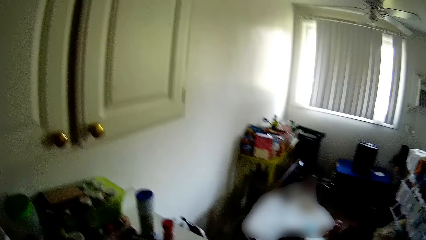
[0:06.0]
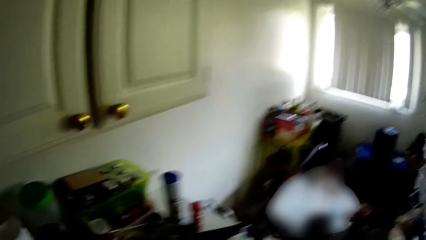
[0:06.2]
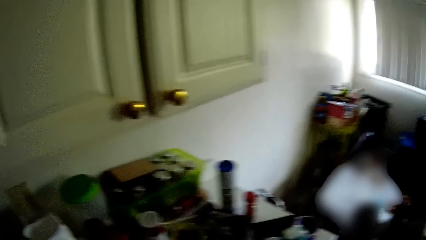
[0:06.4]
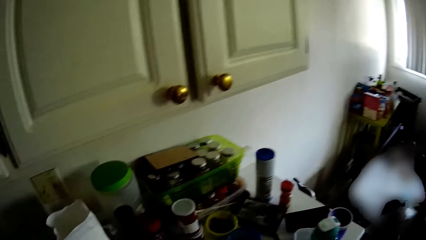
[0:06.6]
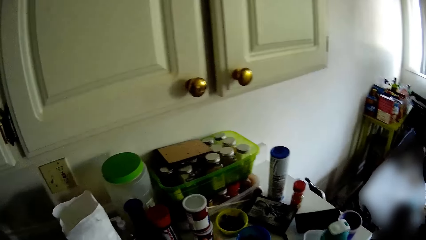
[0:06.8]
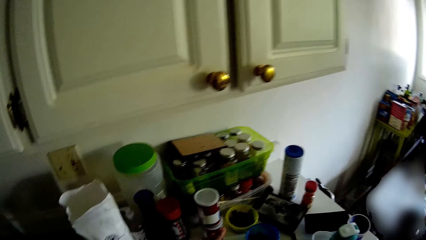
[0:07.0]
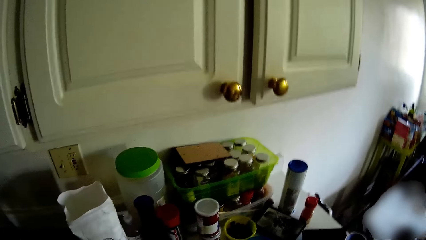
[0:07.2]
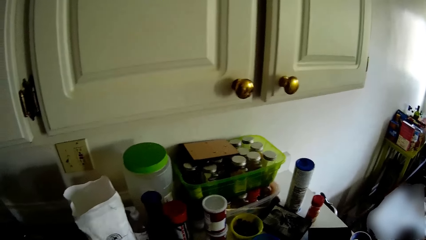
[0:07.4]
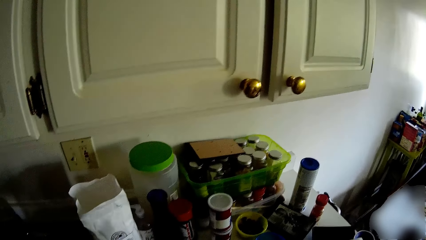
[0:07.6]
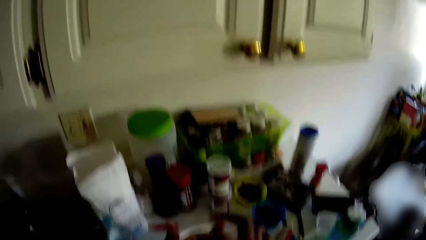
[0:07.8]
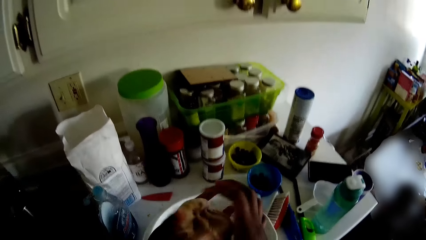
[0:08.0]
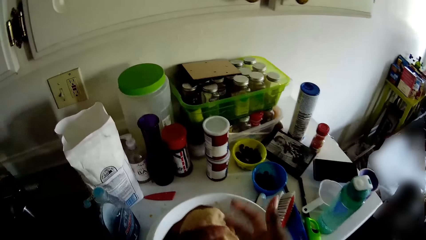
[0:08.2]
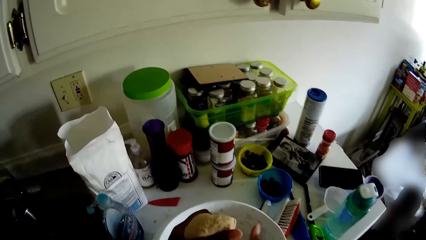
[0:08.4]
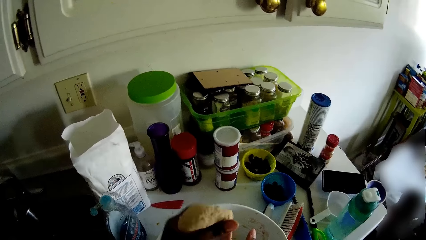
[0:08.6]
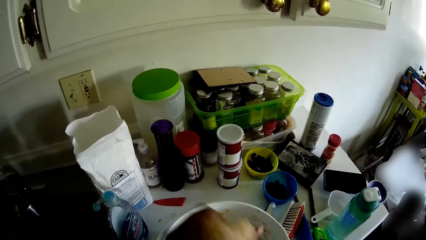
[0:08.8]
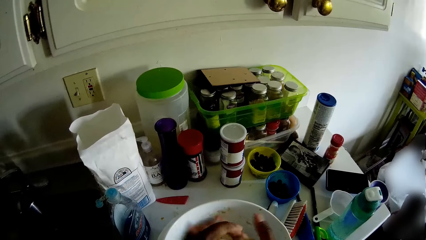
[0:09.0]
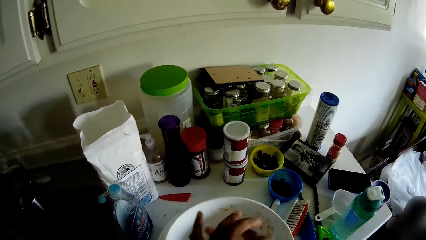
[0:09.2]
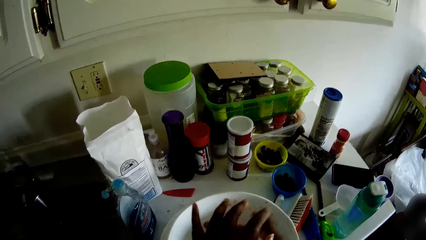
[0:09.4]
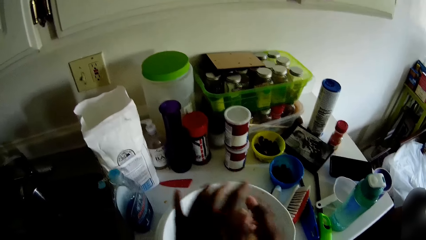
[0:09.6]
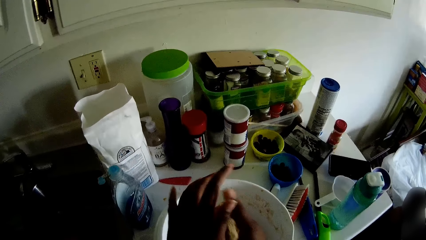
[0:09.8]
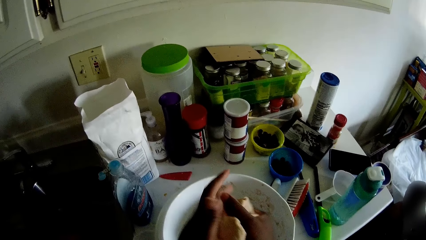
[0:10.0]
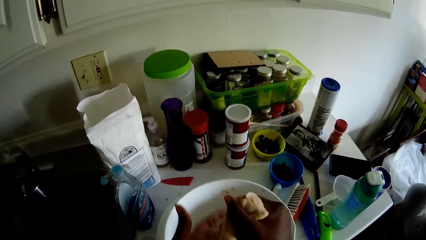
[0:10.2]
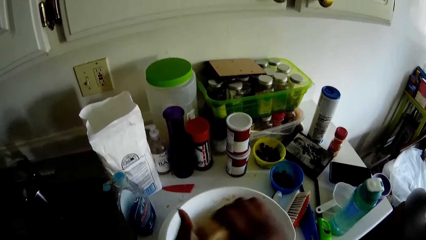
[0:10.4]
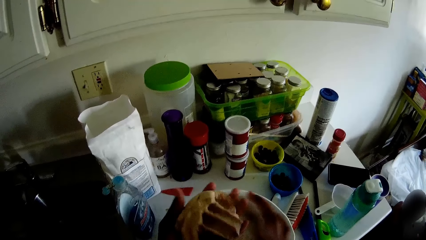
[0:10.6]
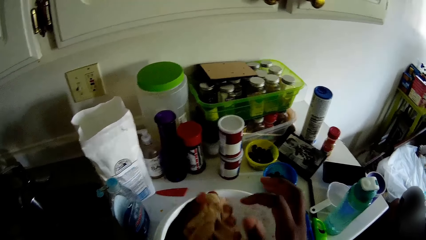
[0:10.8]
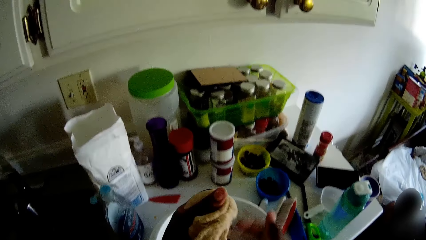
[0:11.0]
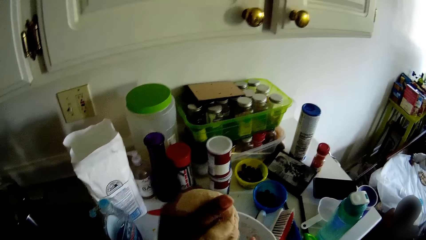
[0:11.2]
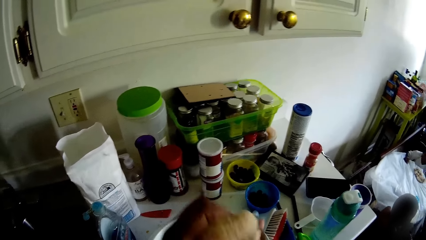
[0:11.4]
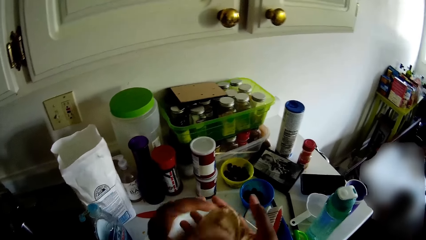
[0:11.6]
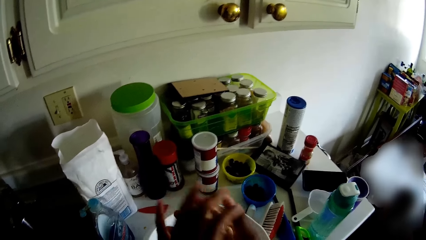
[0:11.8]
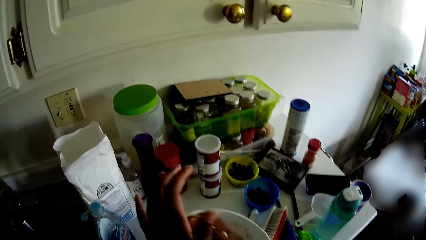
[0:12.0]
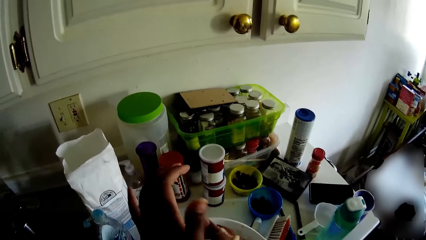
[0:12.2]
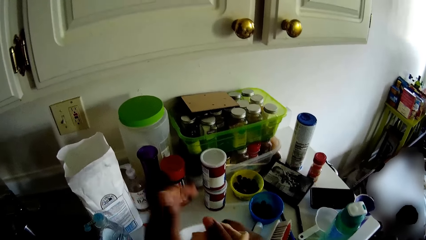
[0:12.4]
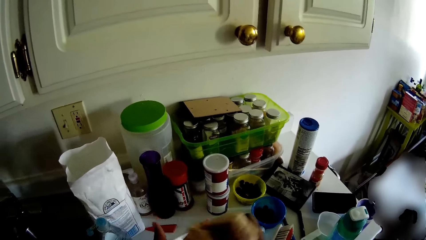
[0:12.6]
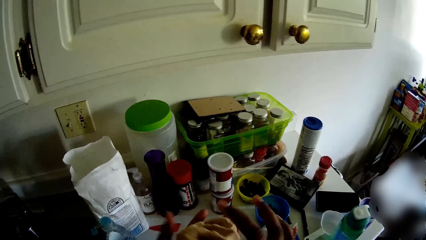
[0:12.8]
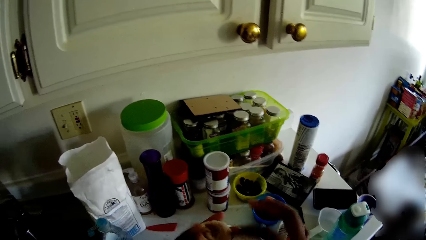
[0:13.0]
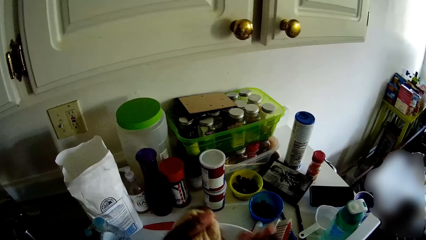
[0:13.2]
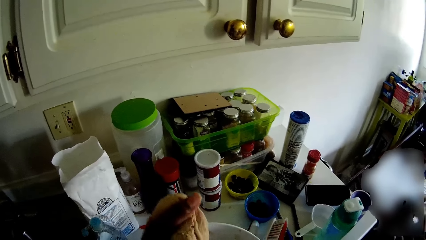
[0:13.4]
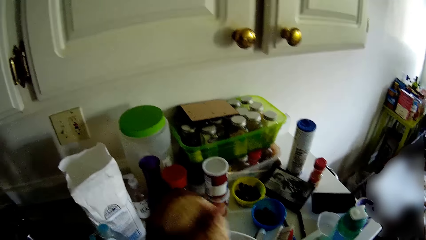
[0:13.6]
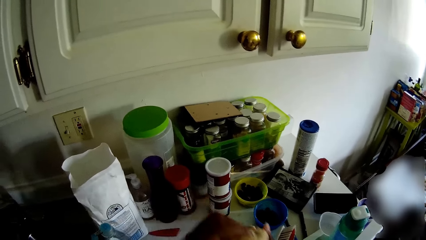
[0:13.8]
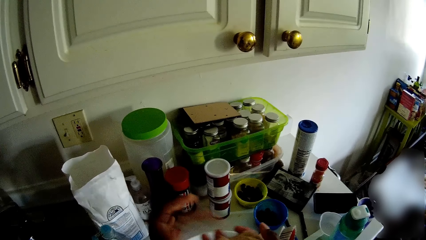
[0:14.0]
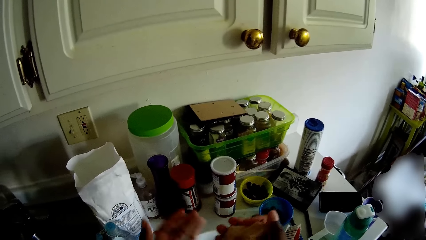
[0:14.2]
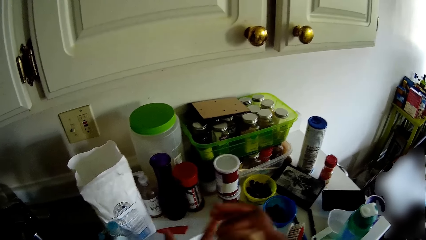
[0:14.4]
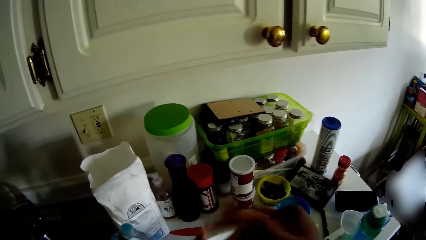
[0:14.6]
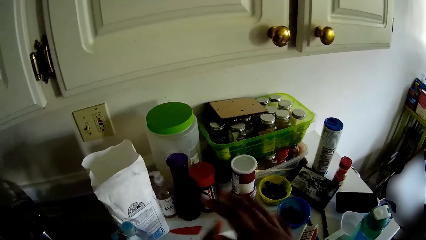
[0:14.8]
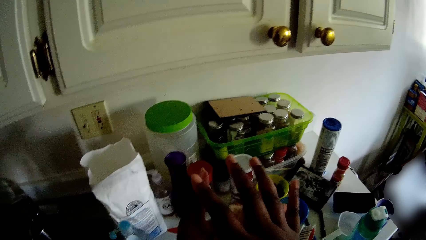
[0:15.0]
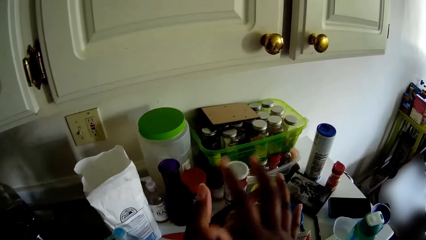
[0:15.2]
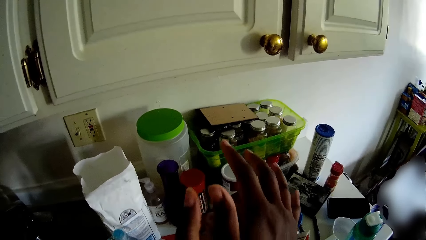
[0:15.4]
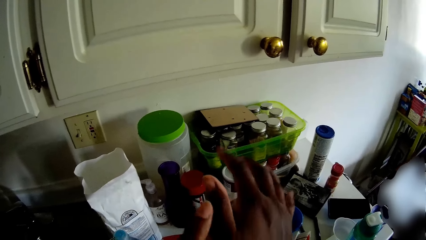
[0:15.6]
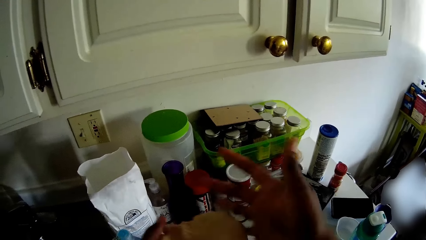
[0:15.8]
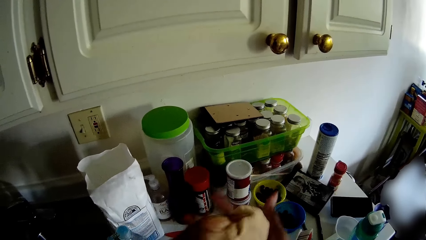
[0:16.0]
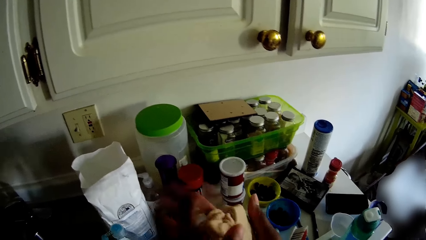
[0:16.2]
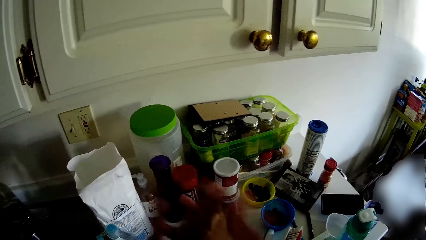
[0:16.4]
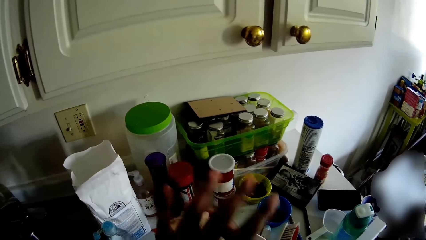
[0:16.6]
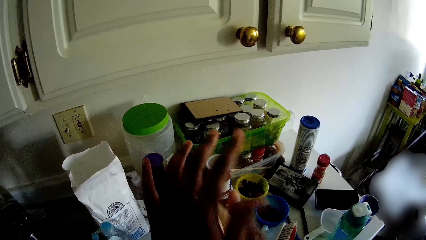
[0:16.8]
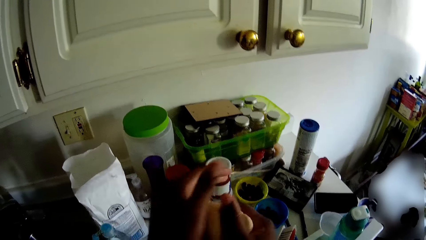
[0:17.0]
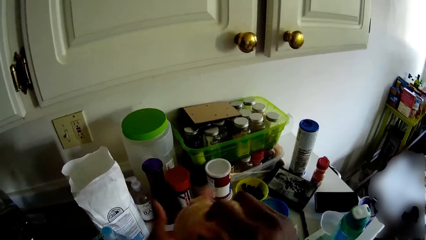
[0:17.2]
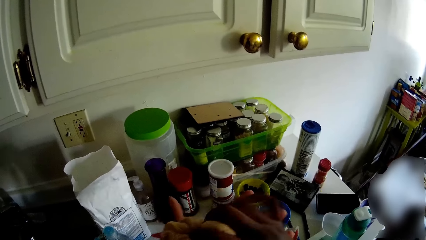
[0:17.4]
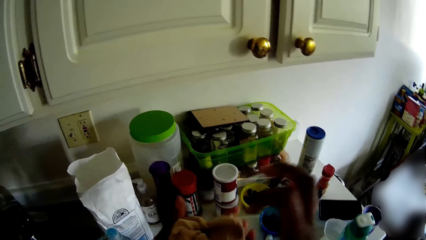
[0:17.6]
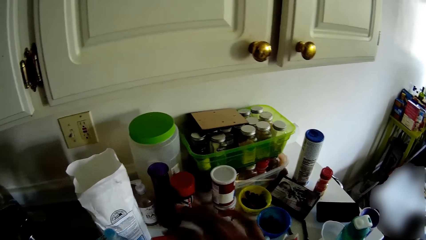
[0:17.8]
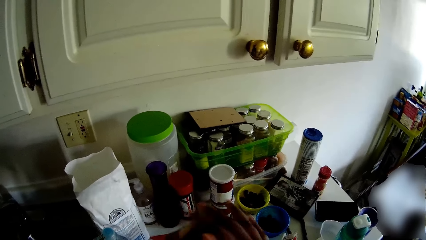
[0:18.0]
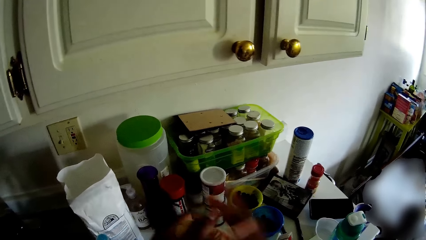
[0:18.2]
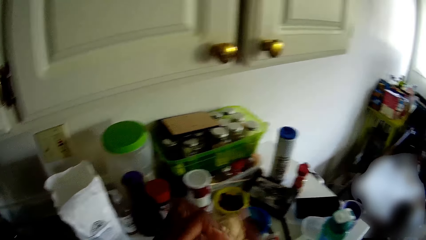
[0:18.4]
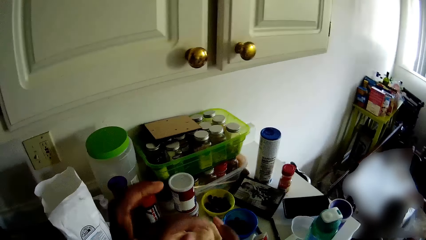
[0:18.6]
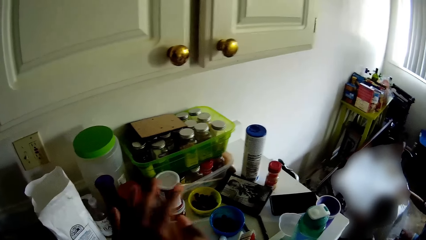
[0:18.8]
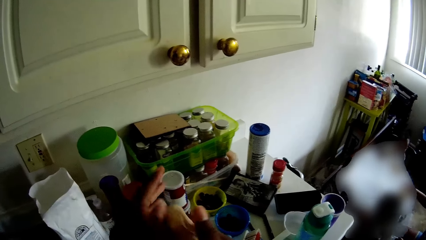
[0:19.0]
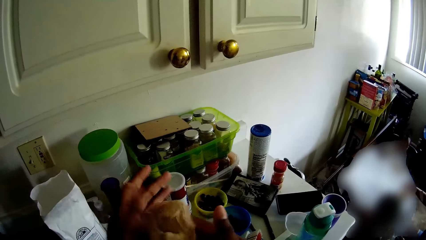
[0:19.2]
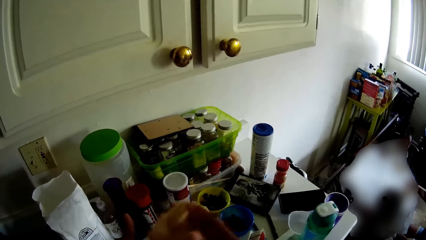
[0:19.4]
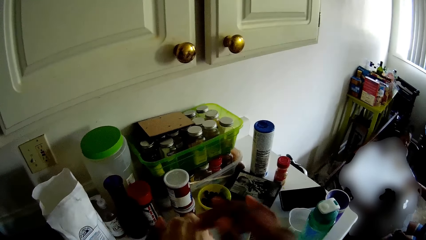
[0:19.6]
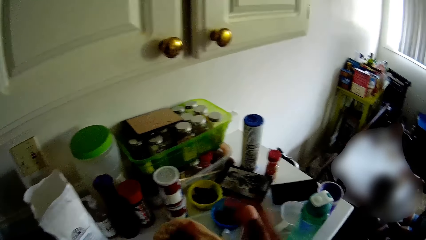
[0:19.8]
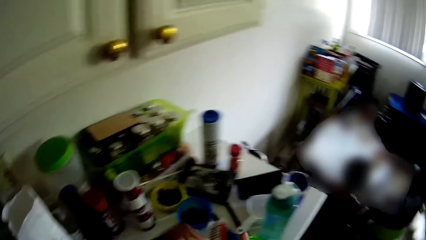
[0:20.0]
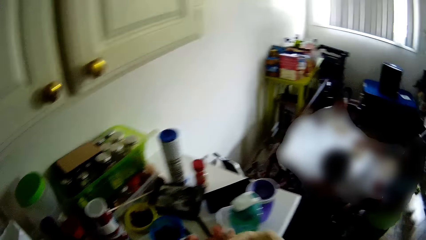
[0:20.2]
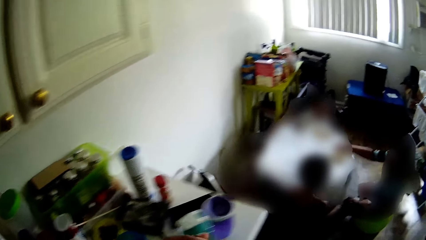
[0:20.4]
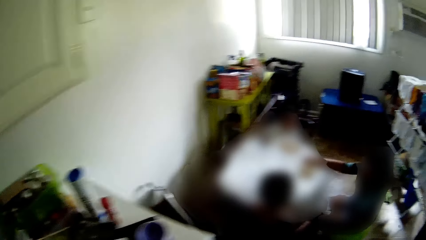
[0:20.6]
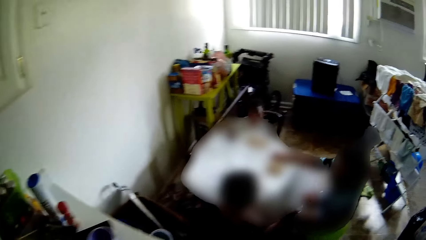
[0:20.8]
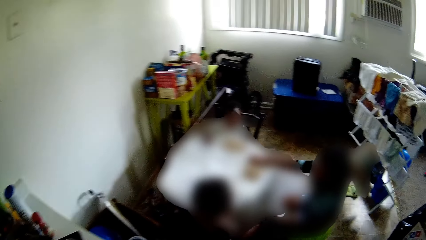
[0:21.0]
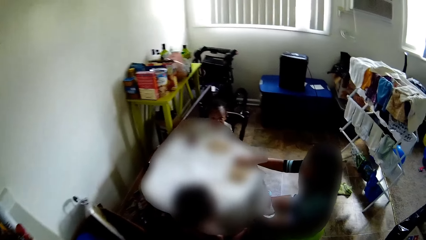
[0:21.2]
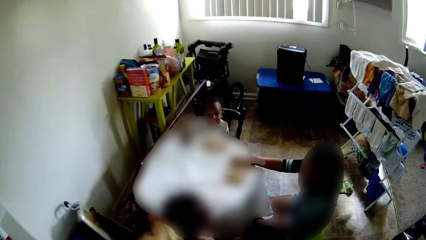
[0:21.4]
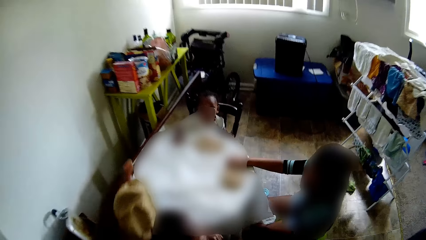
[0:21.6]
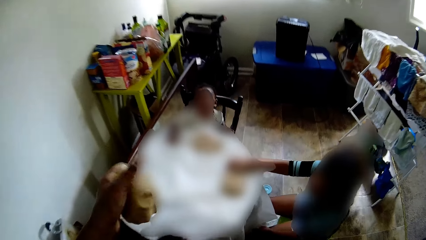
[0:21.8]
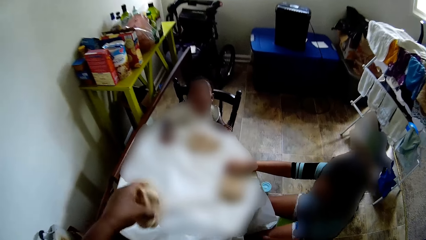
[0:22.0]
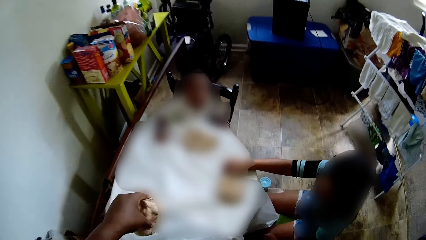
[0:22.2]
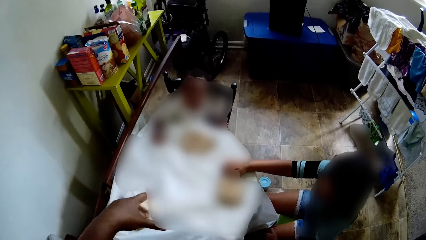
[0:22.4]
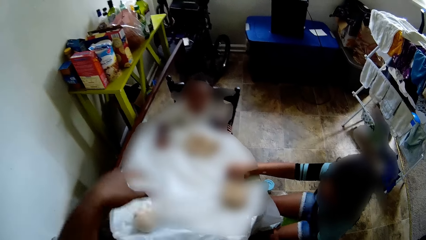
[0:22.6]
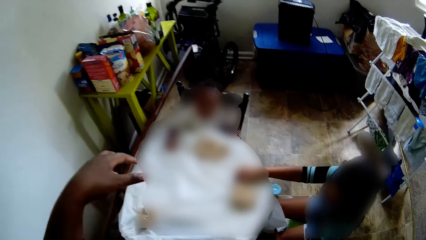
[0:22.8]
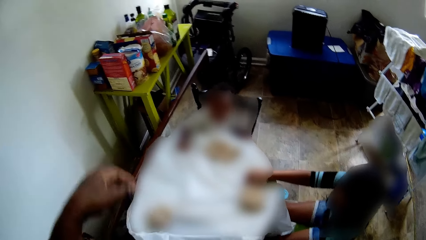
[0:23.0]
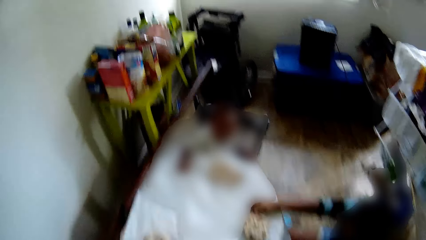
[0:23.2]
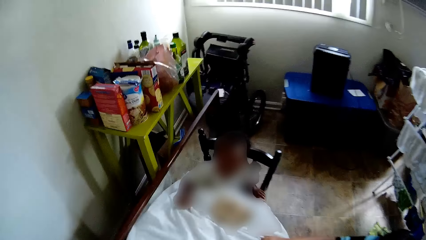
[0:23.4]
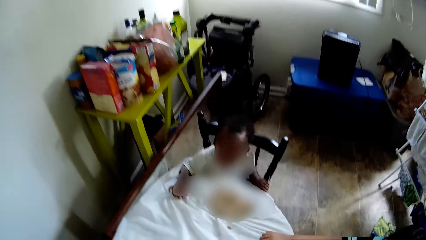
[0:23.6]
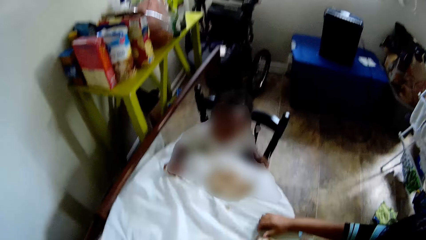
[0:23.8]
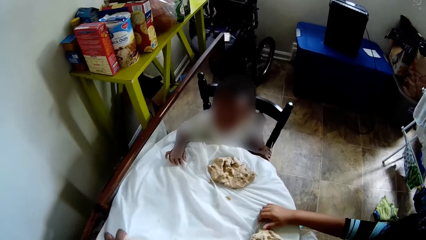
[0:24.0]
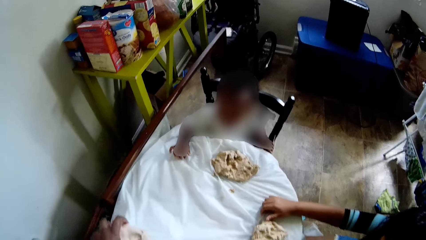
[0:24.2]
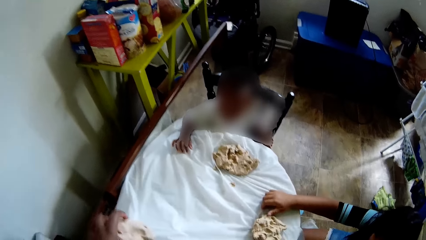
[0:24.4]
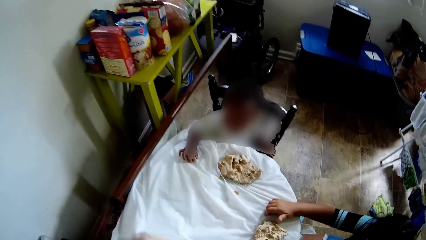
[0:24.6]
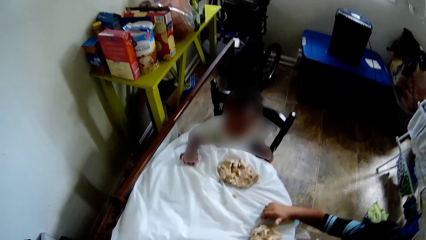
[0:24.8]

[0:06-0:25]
The camera wearer moulds dough with both hands. She drops the dough on a table with her left hand.
